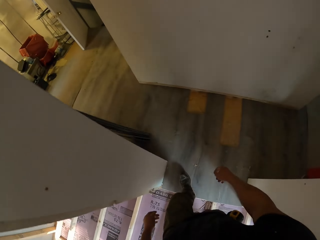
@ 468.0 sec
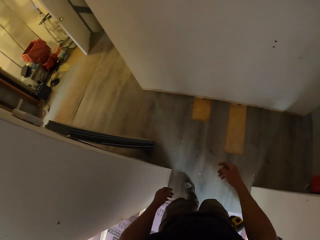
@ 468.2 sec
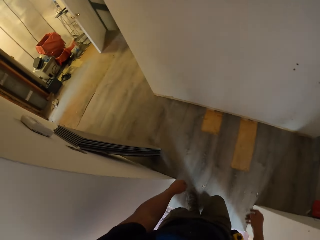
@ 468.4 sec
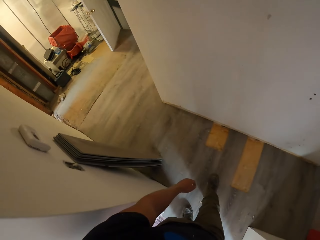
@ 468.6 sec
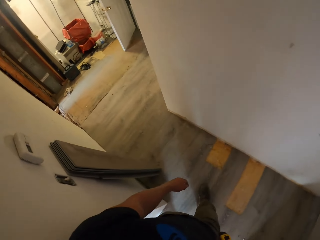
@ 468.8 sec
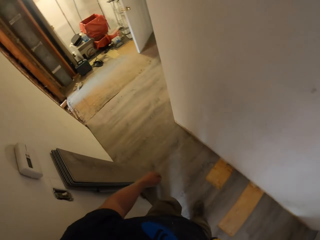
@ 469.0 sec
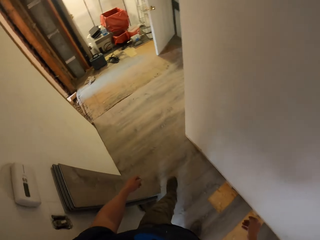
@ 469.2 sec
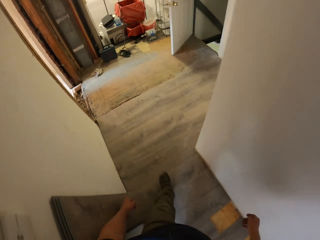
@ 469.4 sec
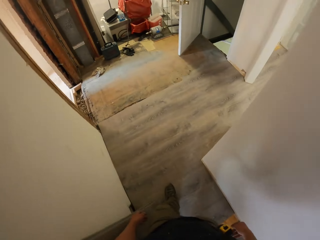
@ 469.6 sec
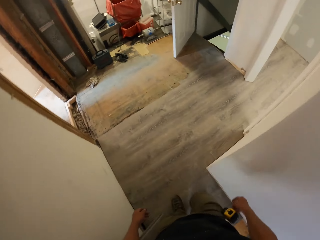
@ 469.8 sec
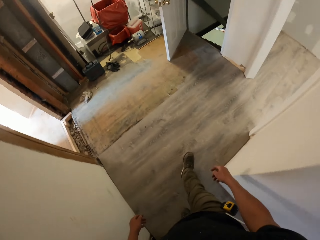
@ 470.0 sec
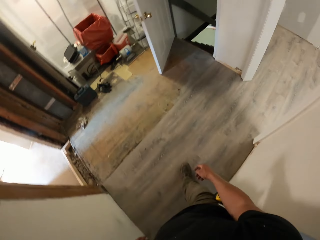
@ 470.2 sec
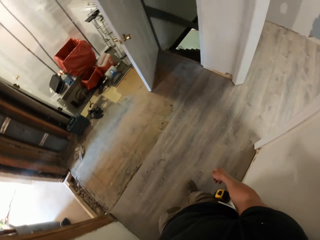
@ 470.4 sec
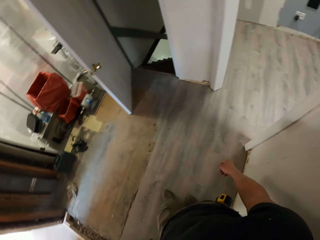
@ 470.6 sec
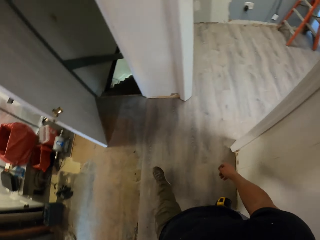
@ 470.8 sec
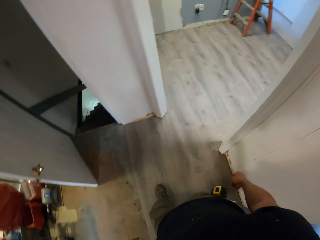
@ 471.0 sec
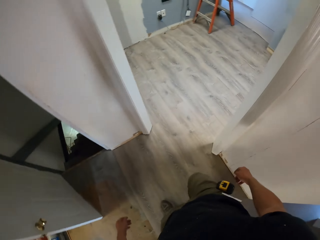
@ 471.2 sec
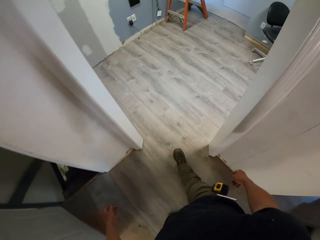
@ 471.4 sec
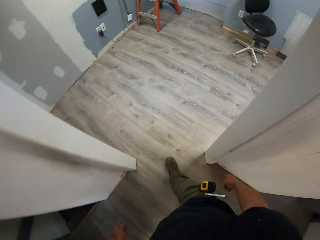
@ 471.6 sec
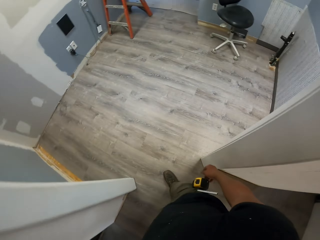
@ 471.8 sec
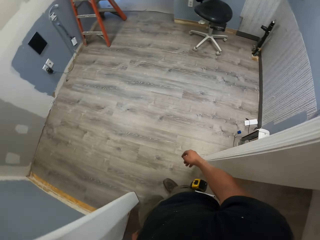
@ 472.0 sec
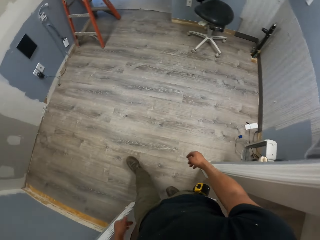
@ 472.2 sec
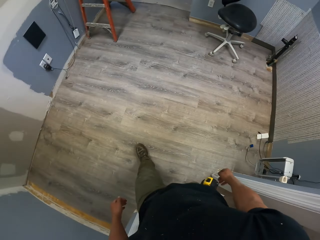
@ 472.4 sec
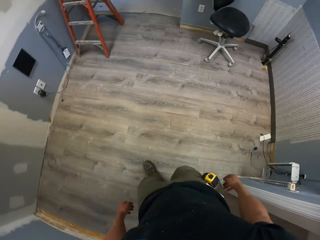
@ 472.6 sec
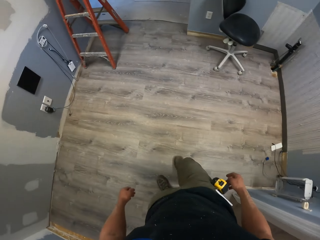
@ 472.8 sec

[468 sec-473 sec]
The camera wearer walks back.

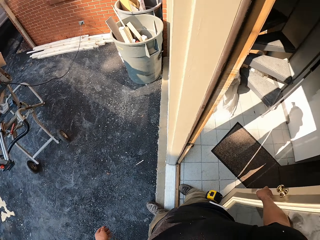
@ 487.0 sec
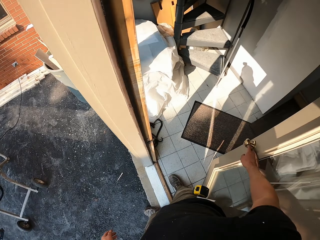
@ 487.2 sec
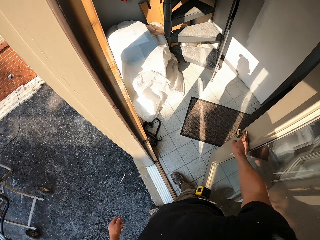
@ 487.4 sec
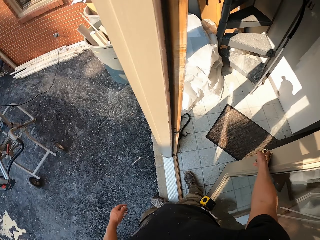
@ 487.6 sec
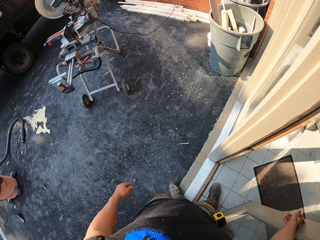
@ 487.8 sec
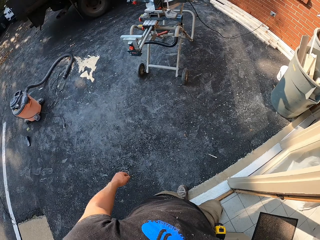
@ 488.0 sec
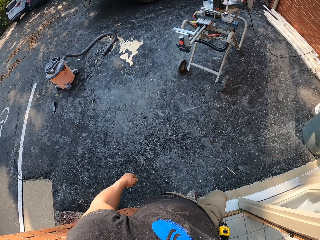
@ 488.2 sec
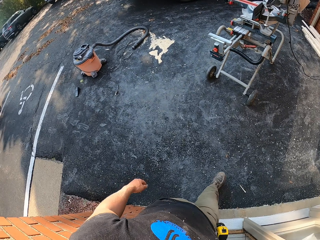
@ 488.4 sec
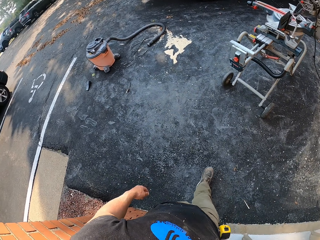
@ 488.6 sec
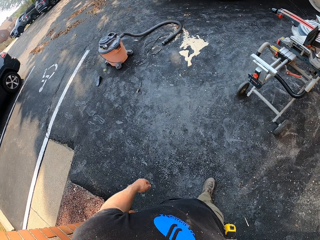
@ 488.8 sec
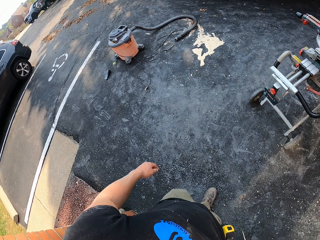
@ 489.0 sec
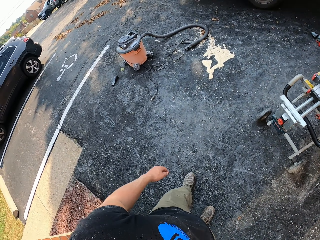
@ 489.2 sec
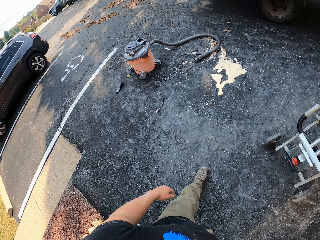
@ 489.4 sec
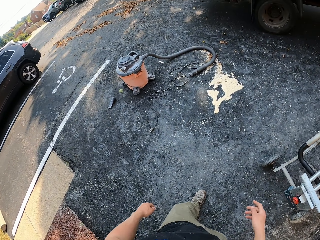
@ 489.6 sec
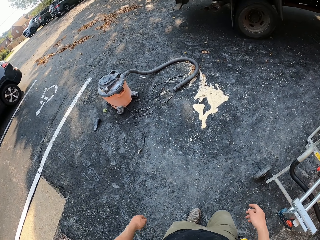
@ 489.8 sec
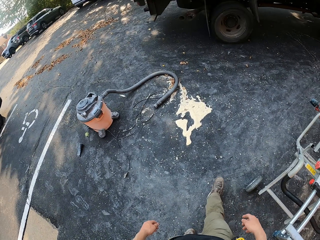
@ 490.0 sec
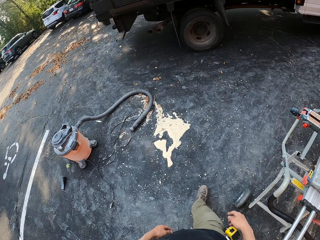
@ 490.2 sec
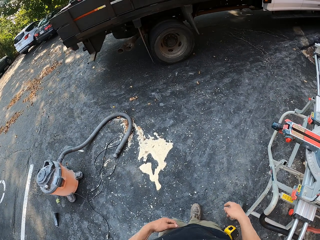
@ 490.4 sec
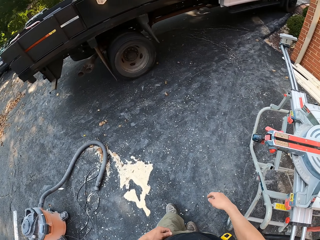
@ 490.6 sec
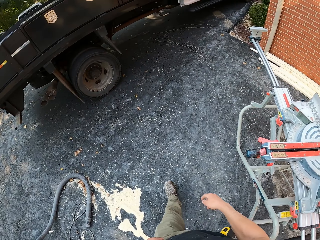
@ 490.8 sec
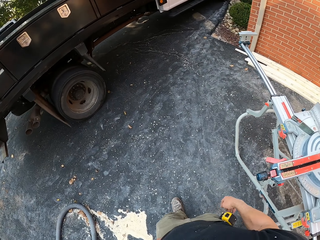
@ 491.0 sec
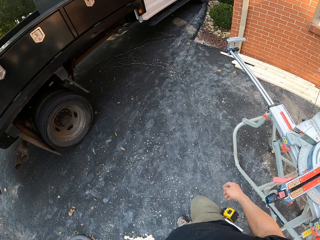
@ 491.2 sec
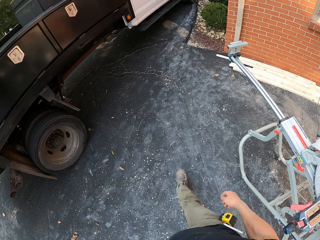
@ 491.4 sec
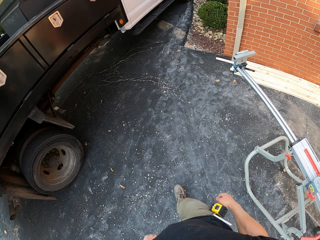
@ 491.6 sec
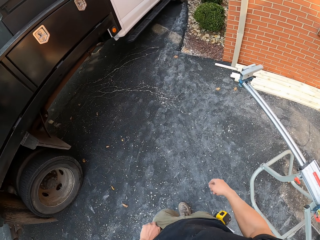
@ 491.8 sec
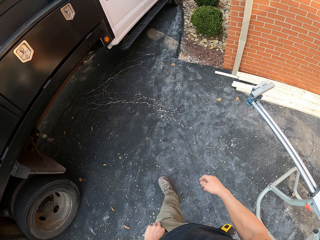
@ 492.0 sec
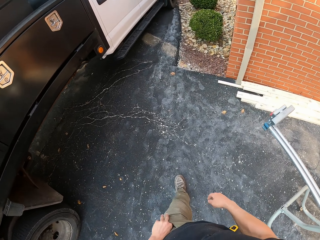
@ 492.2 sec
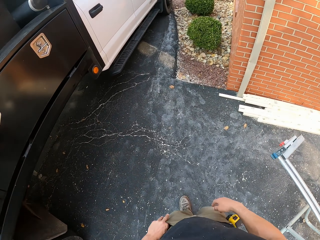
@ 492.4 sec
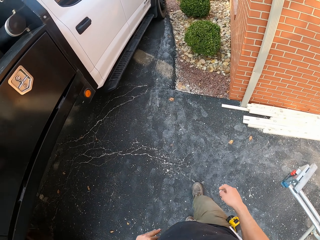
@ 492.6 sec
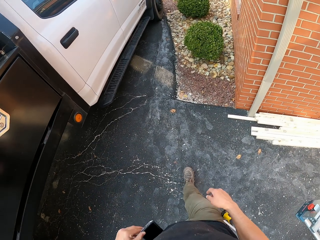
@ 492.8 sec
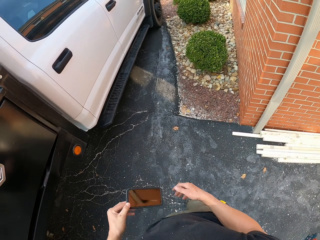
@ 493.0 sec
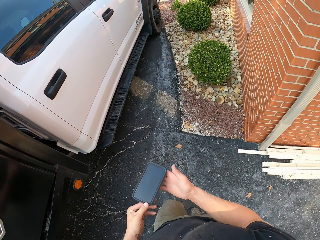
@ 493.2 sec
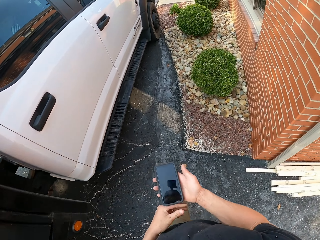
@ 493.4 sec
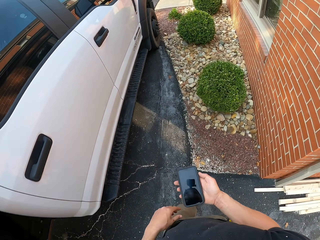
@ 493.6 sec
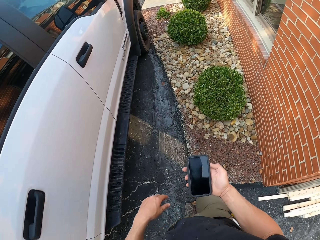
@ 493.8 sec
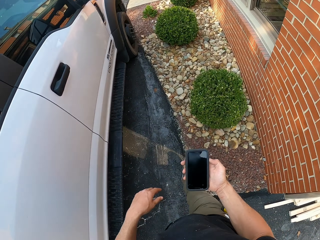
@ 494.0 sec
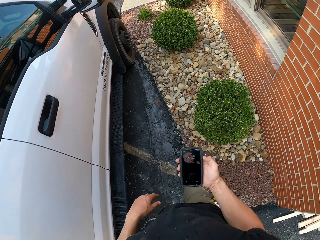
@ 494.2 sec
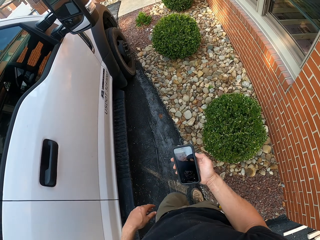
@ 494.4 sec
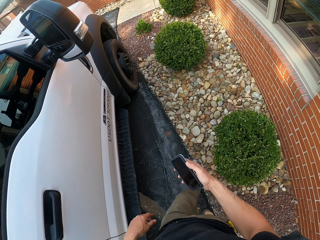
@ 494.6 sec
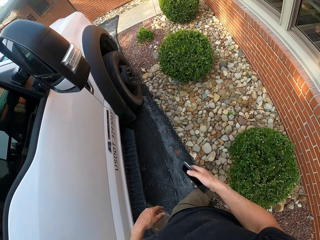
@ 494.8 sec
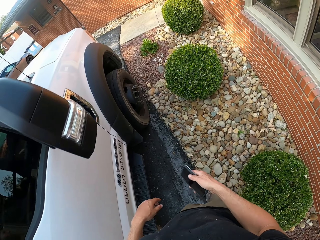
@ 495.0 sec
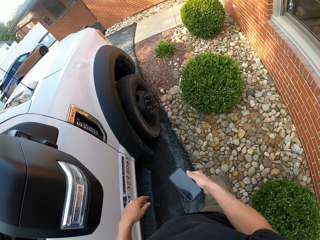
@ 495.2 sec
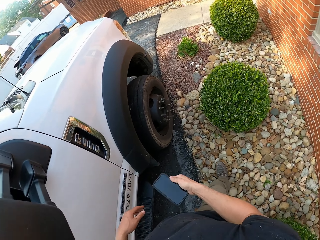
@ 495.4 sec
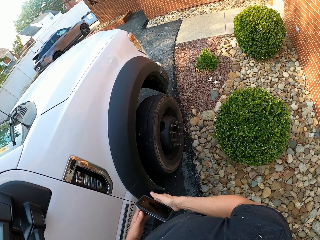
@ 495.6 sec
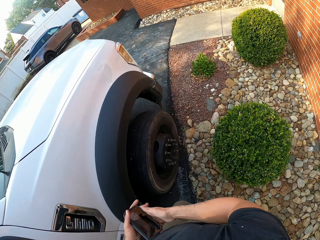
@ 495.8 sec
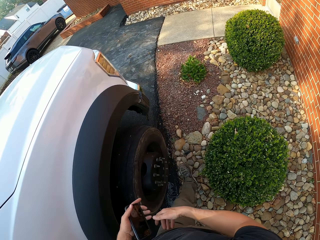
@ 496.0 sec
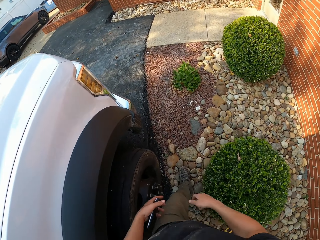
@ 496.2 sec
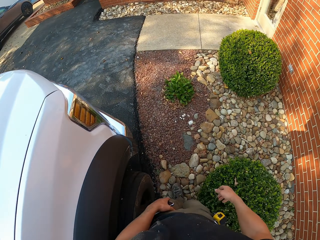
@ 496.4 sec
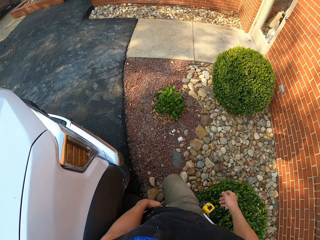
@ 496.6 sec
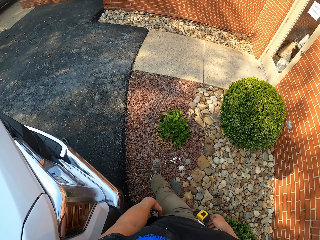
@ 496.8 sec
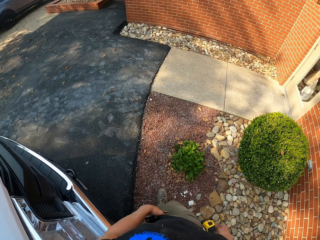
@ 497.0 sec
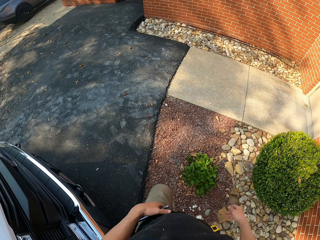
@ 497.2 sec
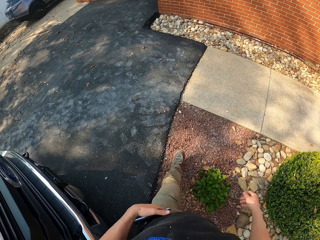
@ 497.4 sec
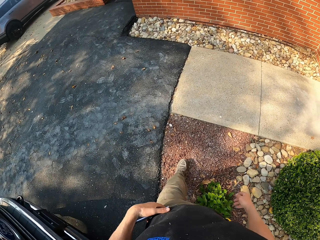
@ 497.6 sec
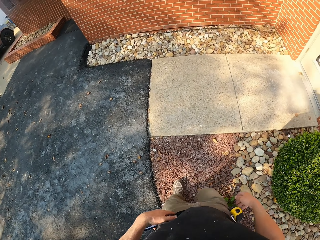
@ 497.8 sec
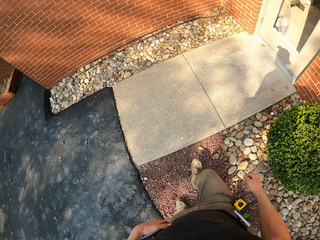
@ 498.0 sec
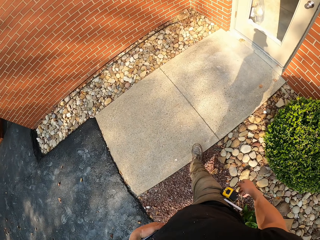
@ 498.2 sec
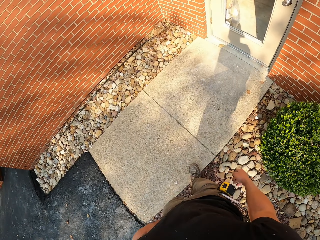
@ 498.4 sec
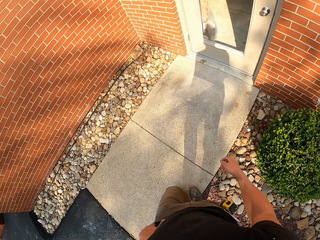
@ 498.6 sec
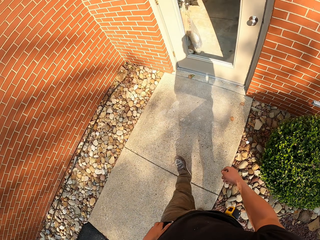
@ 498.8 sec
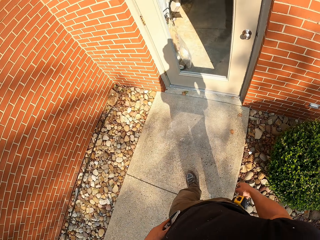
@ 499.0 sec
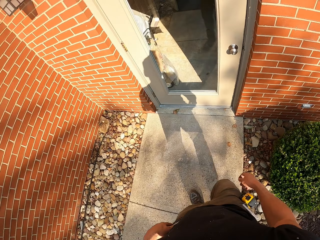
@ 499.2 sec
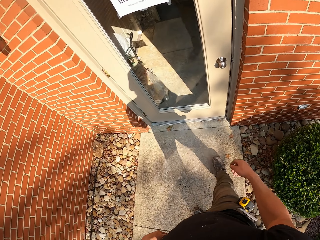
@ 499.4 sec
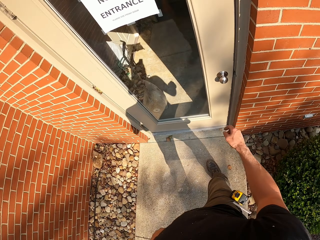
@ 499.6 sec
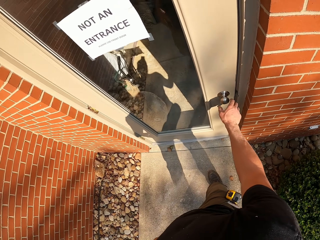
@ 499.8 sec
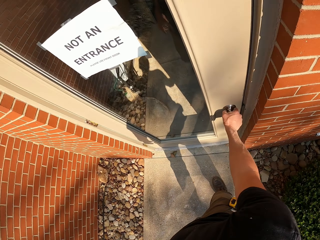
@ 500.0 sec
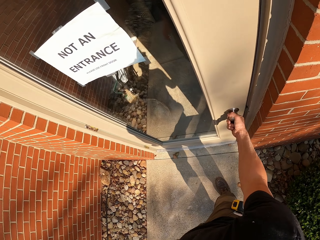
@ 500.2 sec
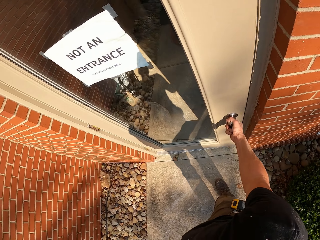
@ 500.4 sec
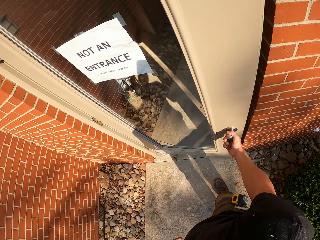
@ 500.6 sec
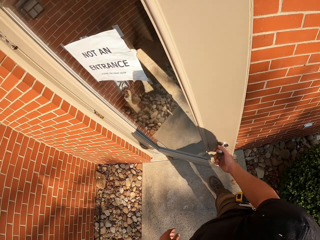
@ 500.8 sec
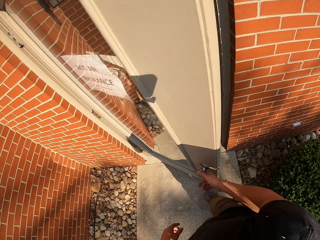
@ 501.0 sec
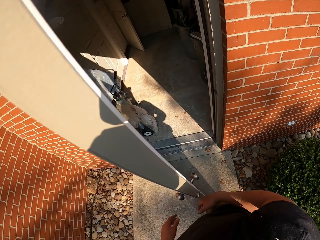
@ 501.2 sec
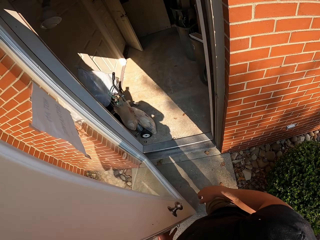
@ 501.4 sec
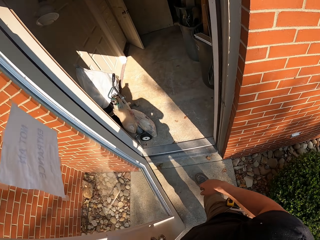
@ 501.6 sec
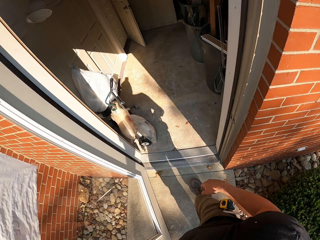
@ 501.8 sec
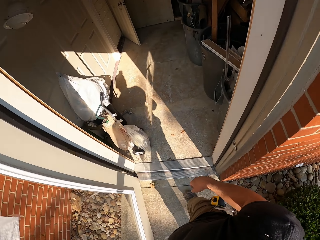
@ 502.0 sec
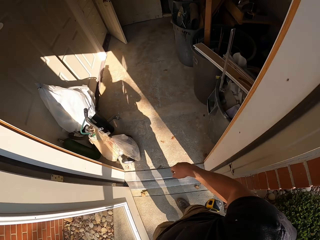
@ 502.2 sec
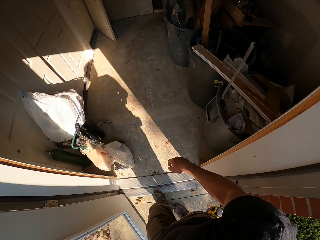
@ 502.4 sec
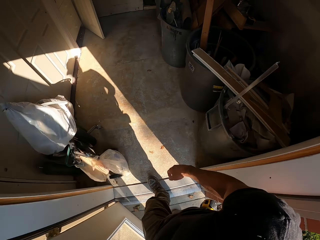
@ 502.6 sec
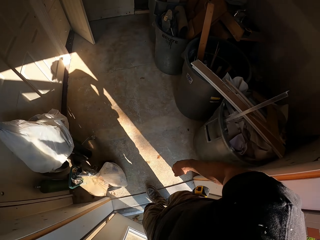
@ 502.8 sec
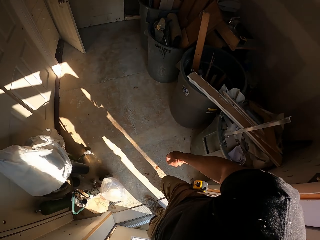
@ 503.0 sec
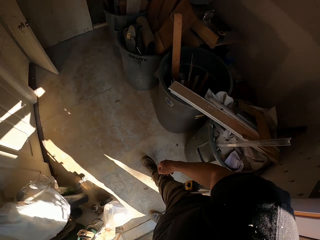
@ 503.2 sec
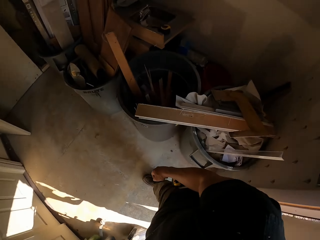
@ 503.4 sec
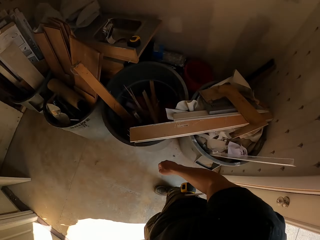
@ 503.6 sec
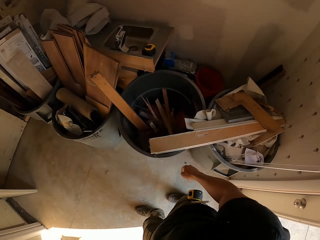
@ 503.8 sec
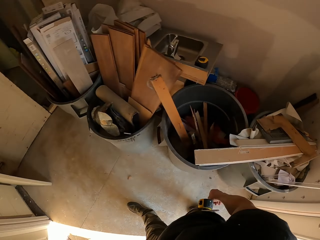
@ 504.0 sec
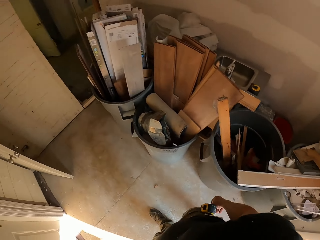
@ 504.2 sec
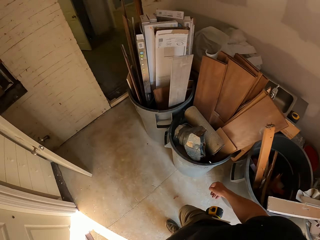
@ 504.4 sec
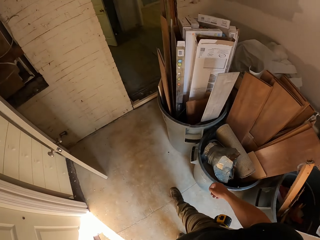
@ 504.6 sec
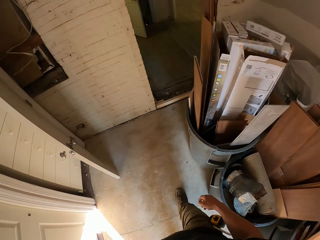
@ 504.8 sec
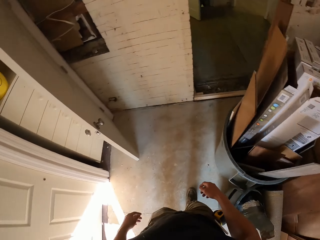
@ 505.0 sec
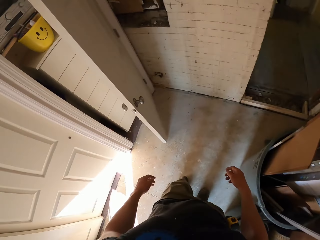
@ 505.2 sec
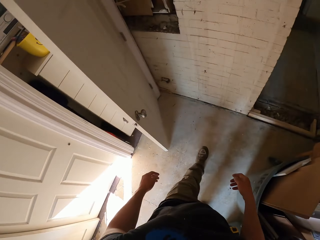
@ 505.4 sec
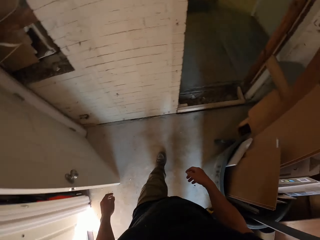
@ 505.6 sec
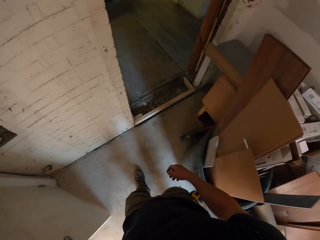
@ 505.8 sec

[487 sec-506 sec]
The camera wearer closes the door. They remove the phone from the pocket. They press the phone. They walk. They put the phone in the pocket. They open the door. They enter the room. They walk in the house.
